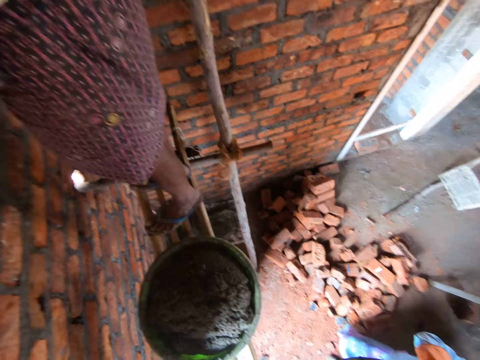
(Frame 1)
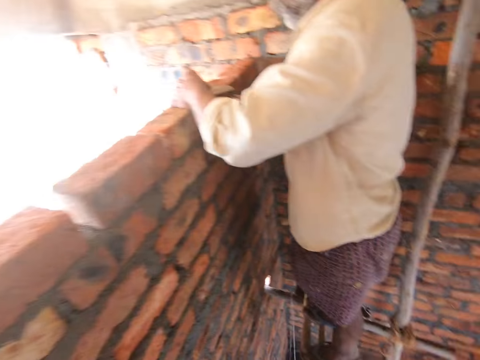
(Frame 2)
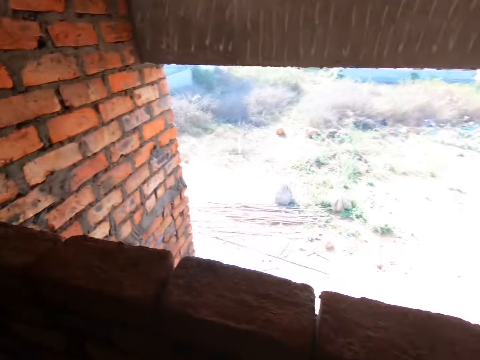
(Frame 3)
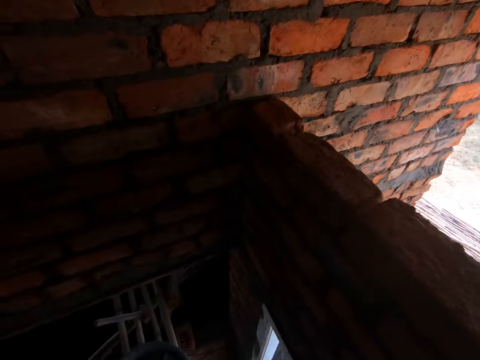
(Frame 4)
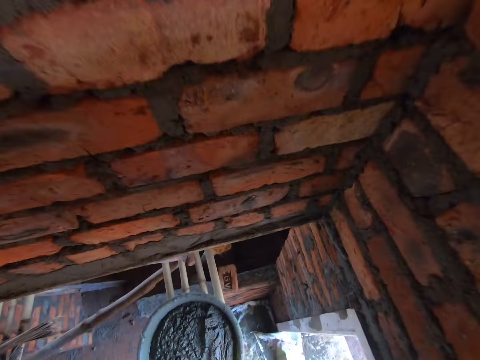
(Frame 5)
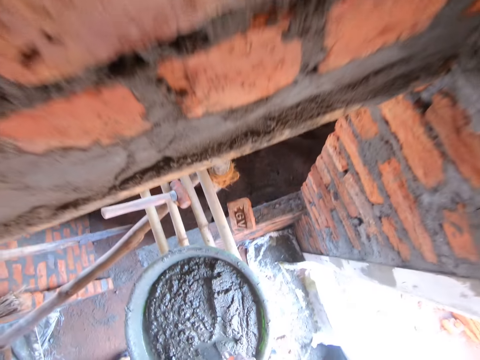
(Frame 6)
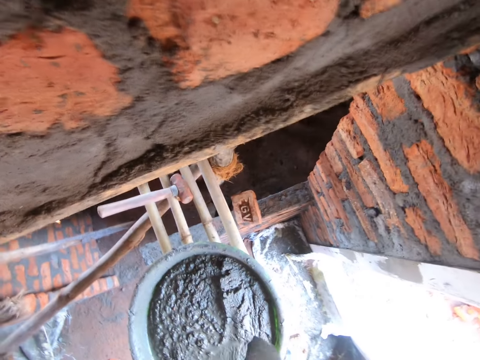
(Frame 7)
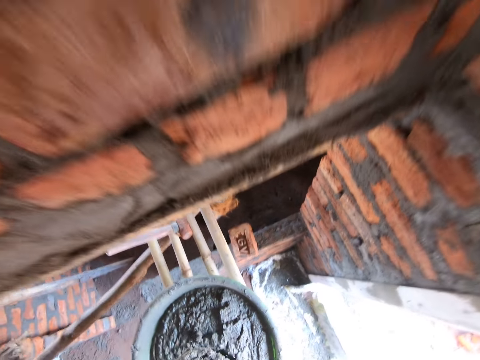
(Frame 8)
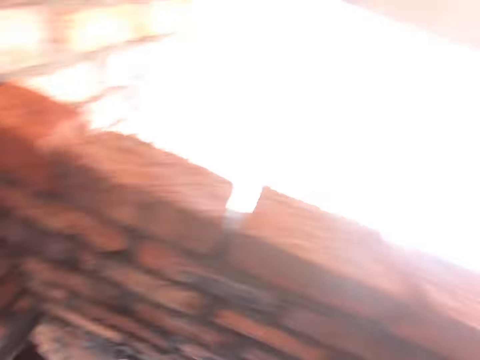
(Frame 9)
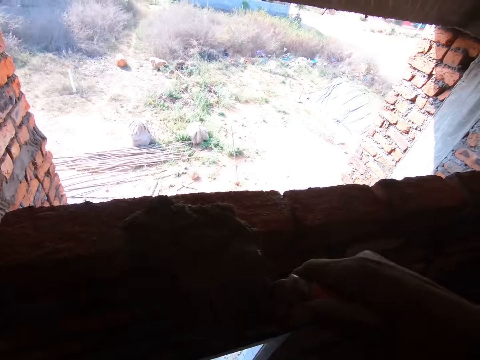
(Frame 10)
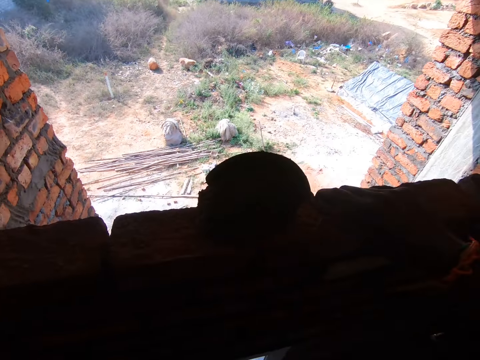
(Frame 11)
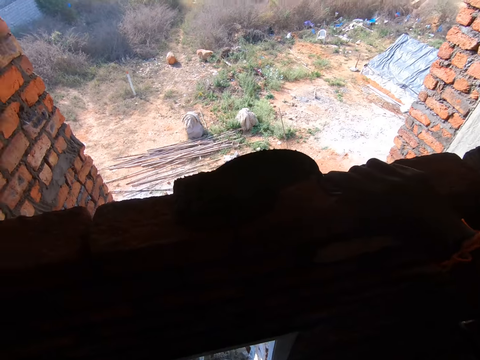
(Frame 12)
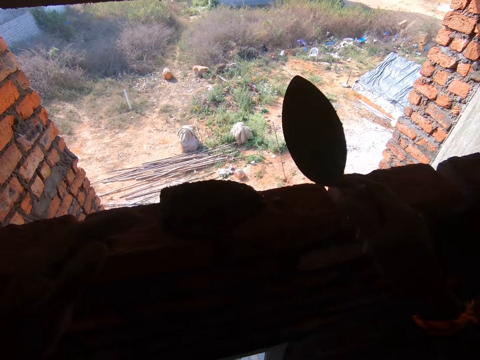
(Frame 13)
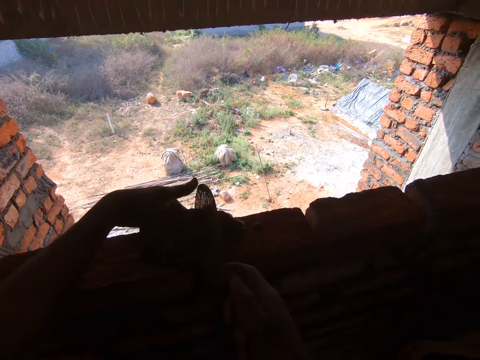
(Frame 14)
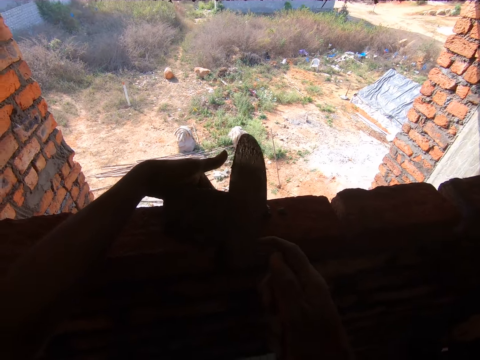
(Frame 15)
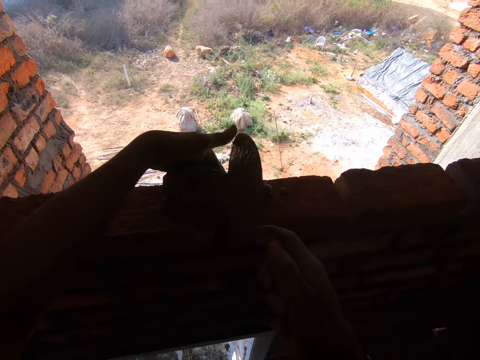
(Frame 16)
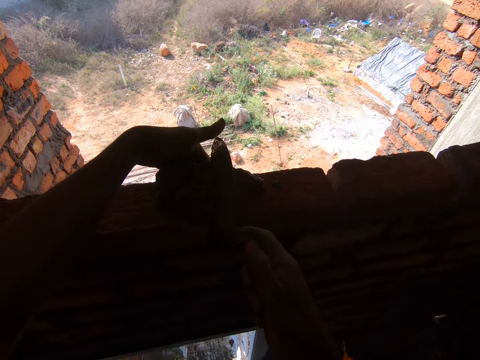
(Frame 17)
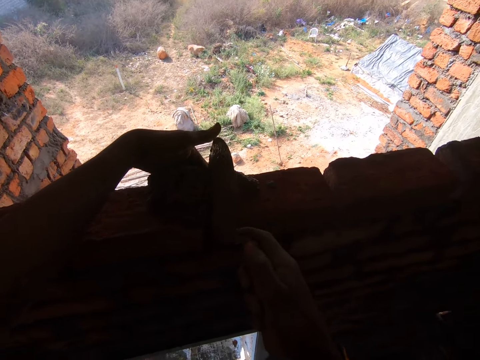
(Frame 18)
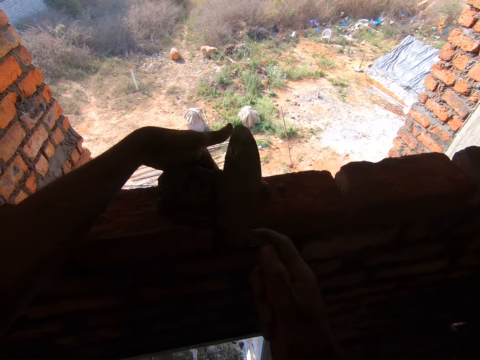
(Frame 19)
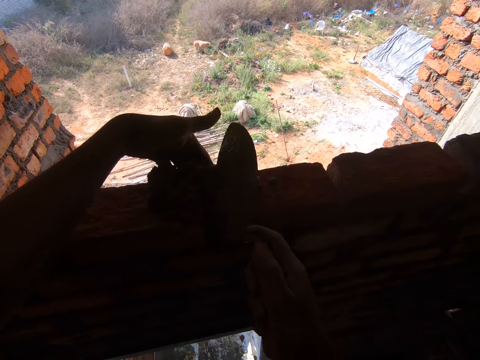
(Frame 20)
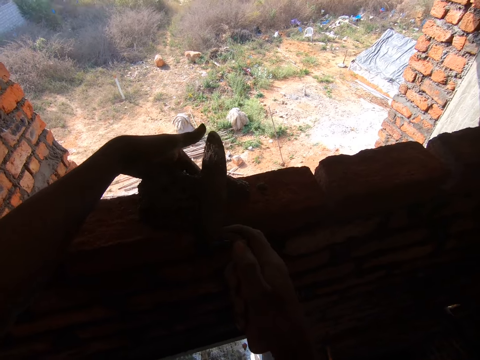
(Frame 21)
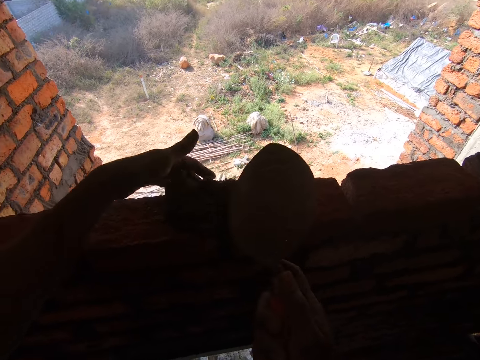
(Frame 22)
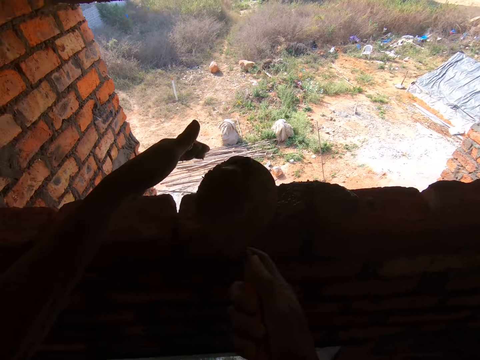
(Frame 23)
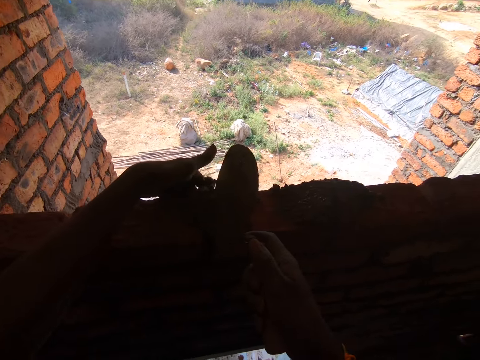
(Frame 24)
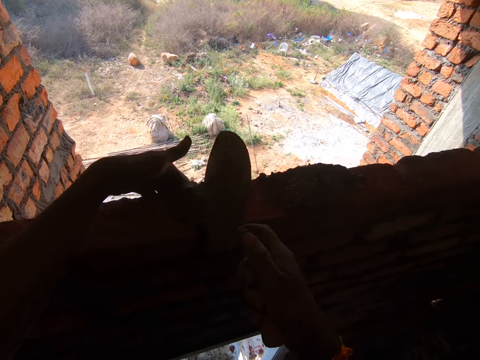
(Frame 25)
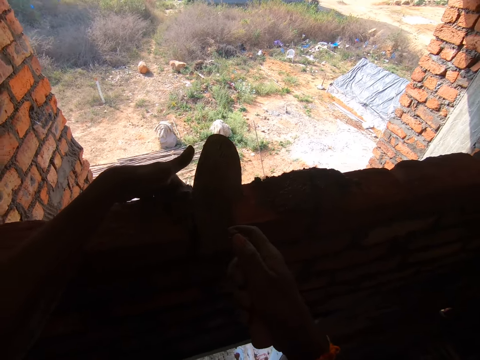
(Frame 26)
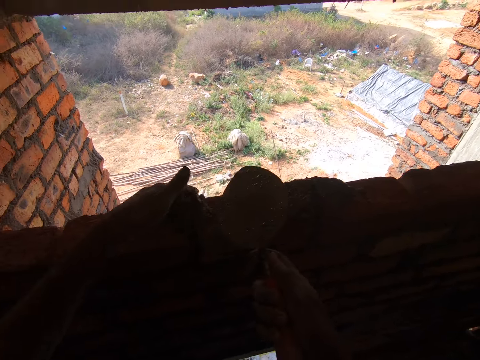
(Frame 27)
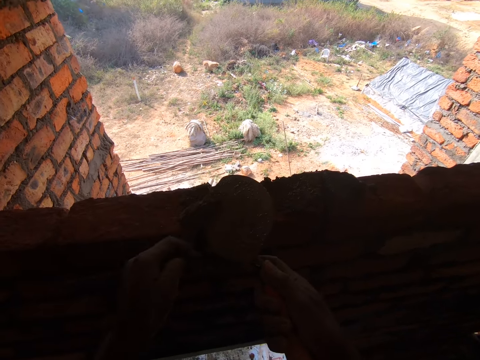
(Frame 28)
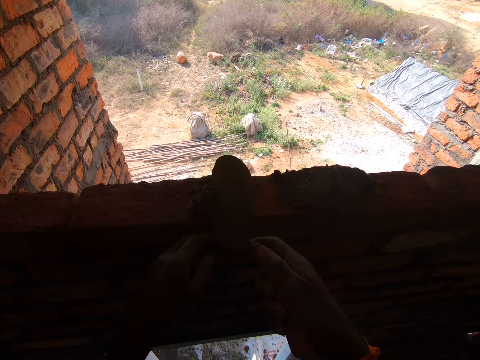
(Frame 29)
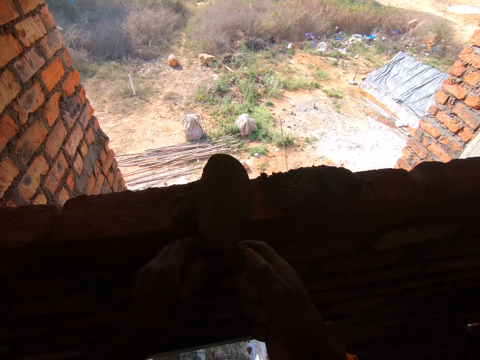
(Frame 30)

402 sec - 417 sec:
A woman picks a plastic bucket. The camera wearer gives the woman the basin. They turn around. They scoop the cement with a trowel. They put the cement on the brick. They cement a wall. They put the cement in between the bricks. They scoop the cement with the trowel. They put the cement in between the bricks.

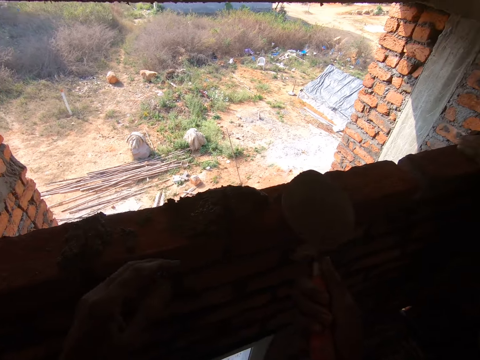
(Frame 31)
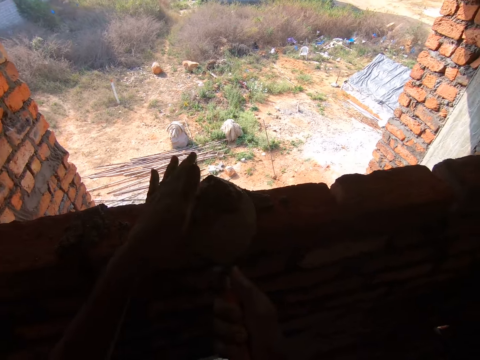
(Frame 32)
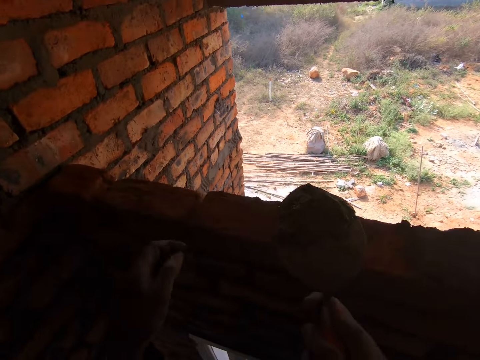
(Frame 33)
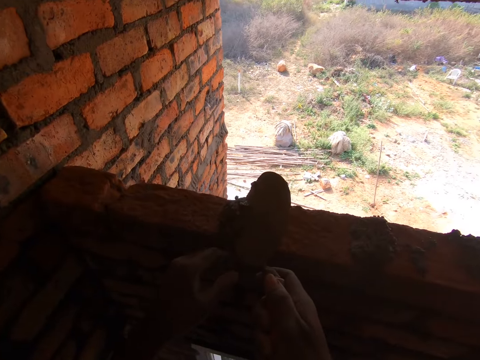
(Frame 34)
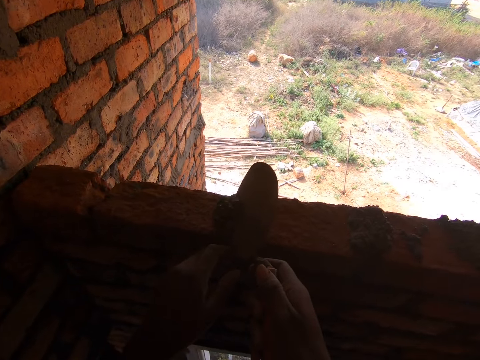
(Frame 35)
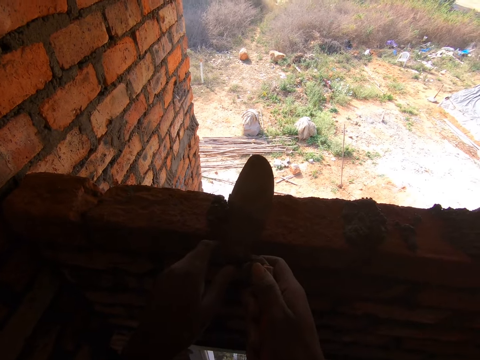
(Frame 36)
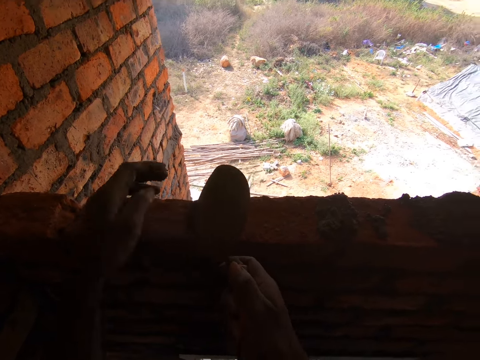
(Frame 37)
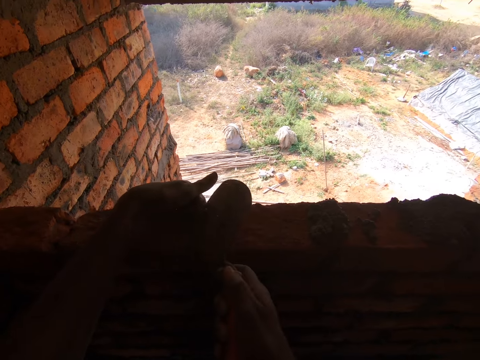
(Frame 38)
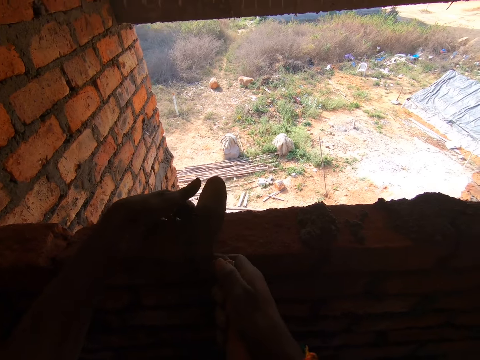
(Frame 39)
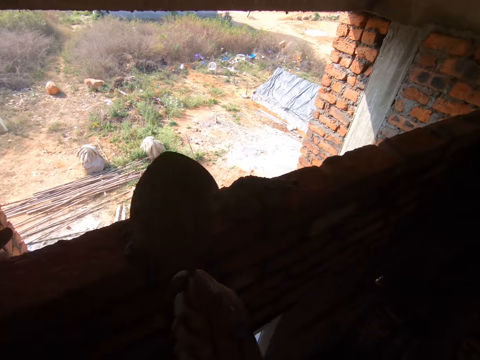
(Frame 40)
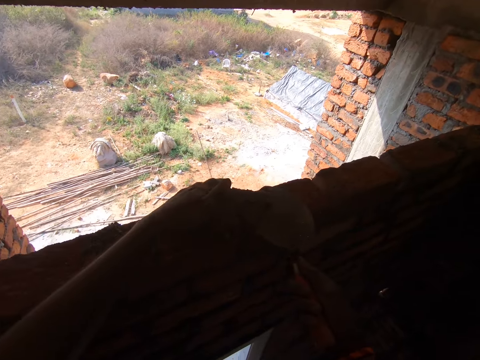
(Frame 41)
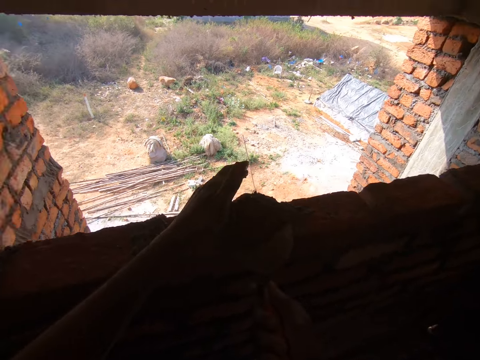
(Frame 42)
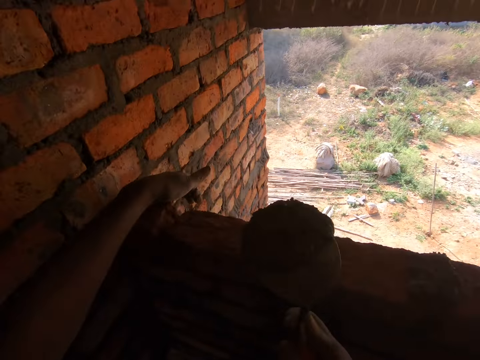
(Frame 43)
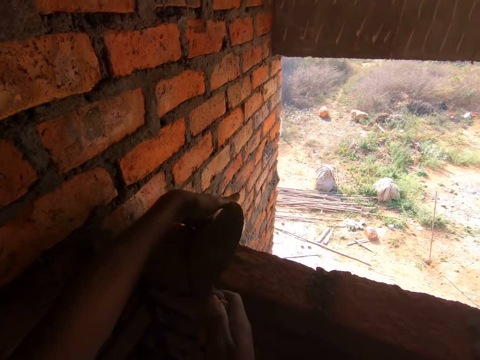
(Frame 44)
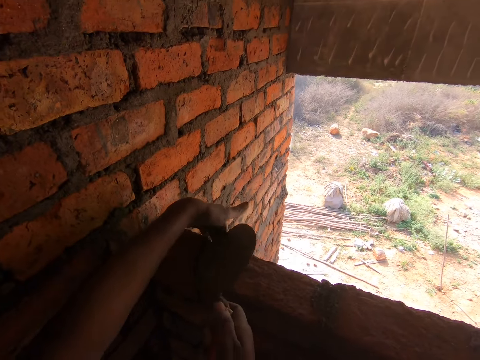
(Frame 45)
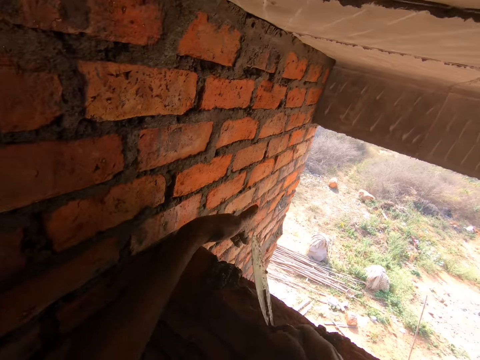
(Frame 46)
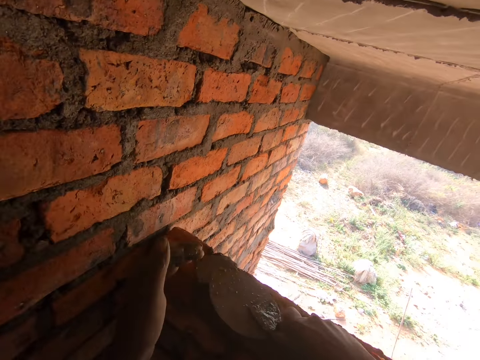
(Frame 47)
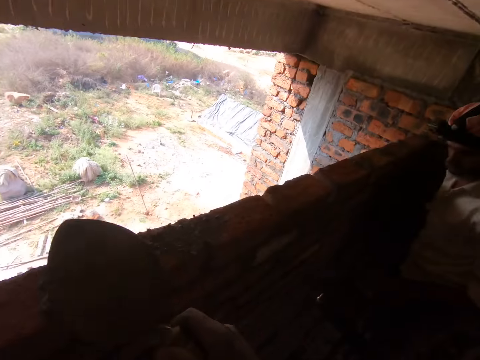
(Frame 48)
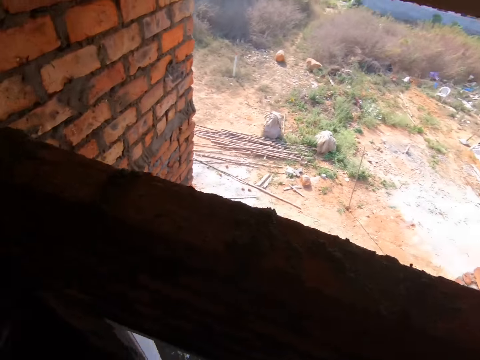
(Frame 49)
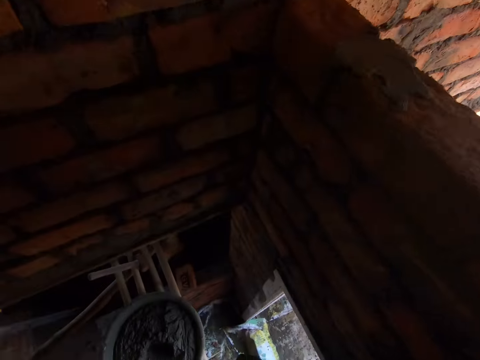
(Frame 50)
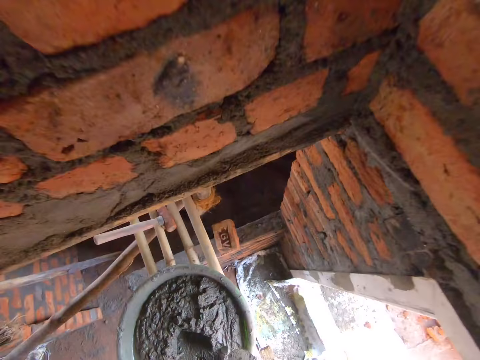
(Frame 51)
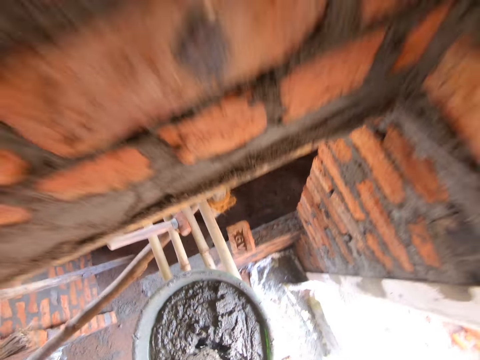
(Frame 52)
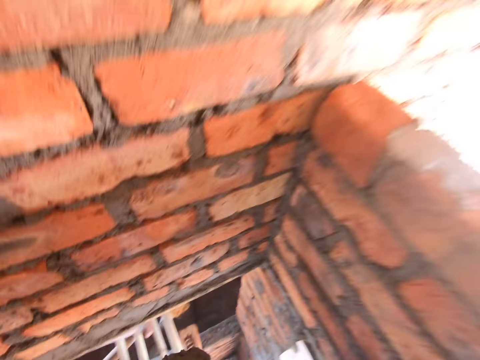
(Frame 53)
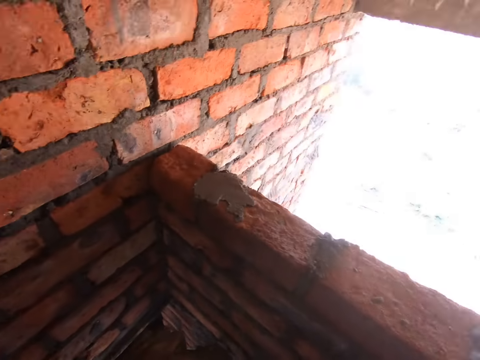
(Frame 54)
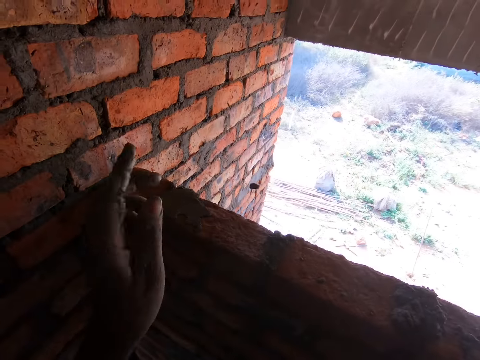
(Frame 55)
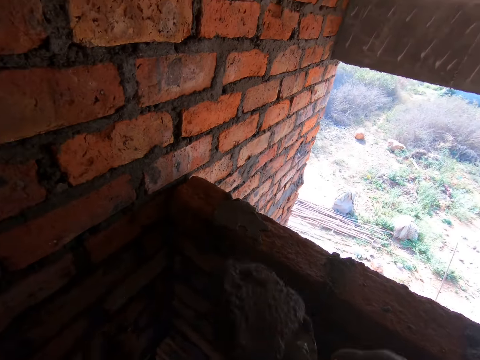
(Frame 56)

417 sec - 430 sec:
The camera wearer scoops the cement with a trowel. They put the cement in between the bricks. They scoop the cement with the trowel. They put the cement in between the bricks. They scoop the cement with the trowel.
